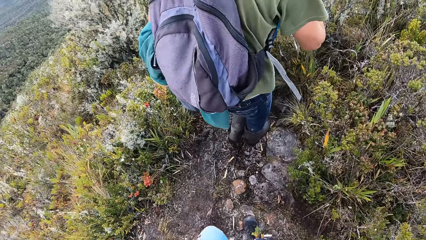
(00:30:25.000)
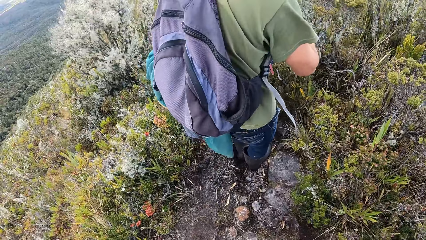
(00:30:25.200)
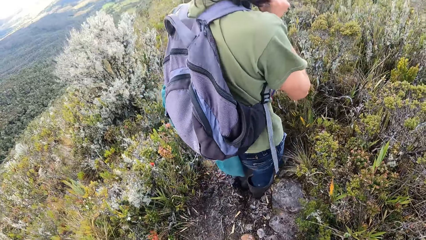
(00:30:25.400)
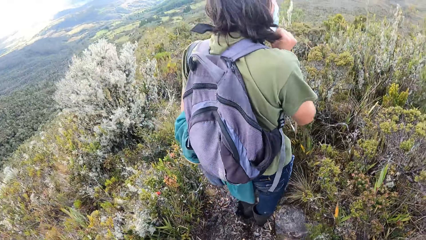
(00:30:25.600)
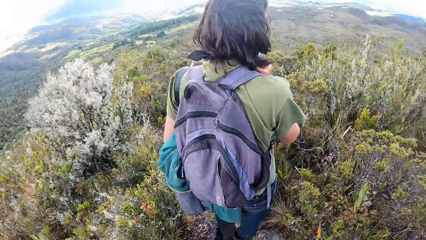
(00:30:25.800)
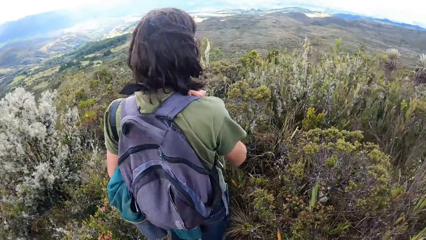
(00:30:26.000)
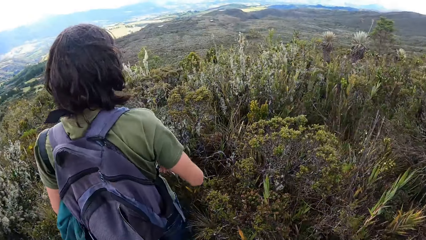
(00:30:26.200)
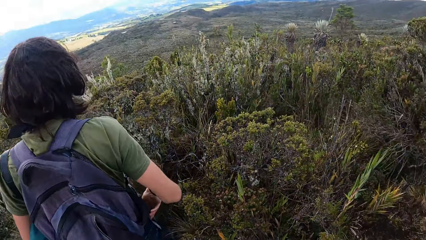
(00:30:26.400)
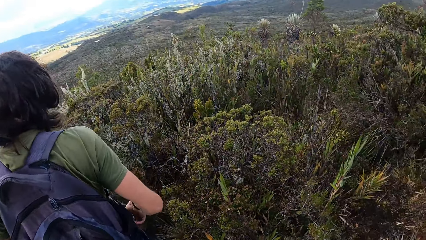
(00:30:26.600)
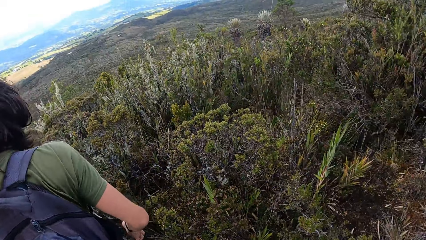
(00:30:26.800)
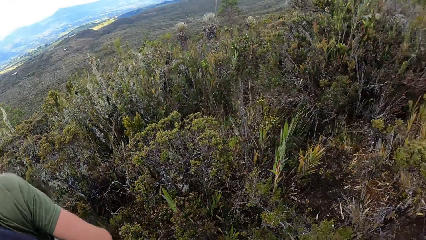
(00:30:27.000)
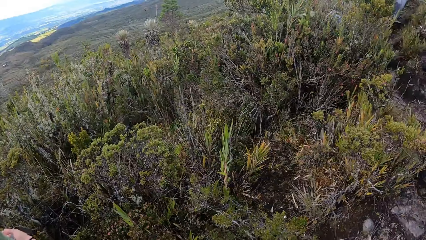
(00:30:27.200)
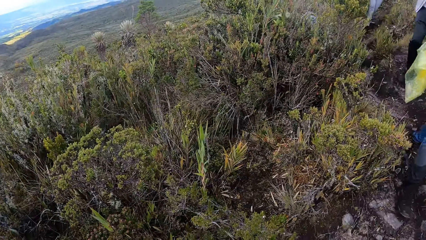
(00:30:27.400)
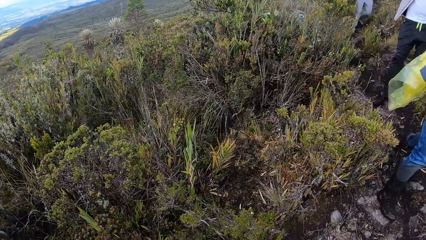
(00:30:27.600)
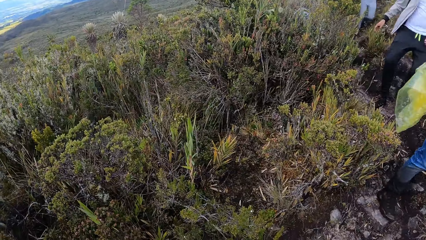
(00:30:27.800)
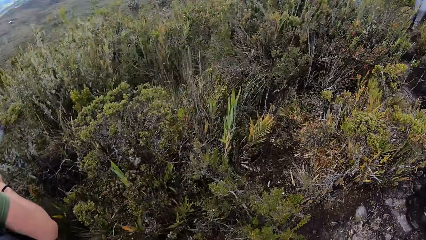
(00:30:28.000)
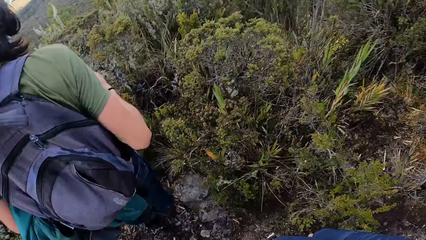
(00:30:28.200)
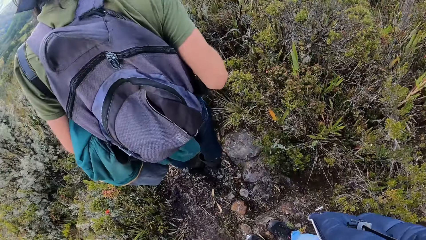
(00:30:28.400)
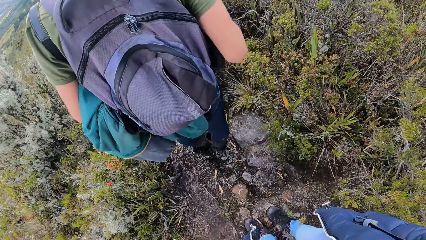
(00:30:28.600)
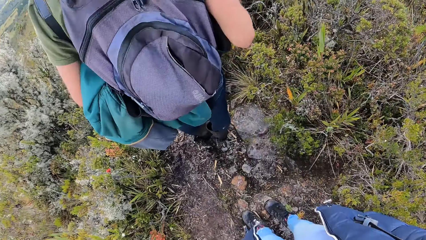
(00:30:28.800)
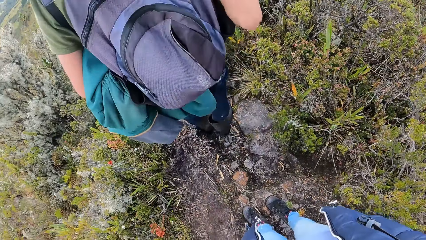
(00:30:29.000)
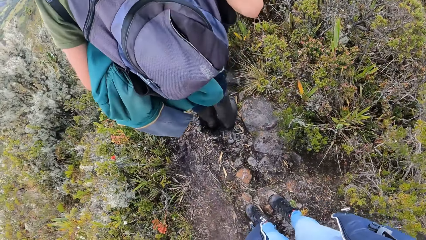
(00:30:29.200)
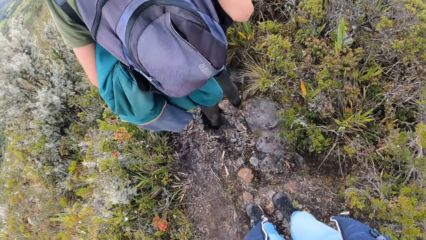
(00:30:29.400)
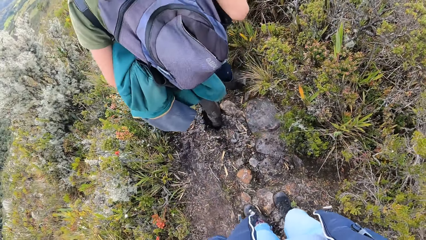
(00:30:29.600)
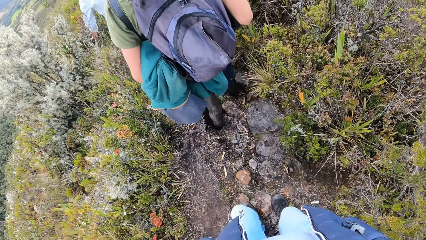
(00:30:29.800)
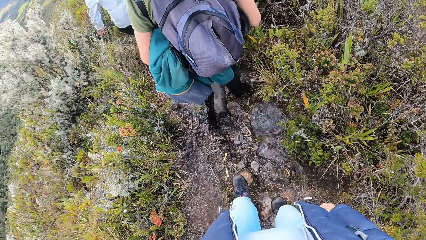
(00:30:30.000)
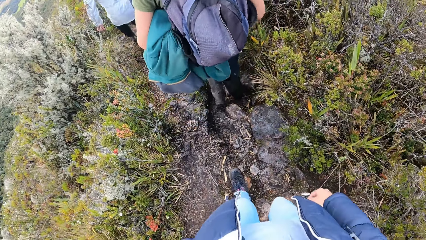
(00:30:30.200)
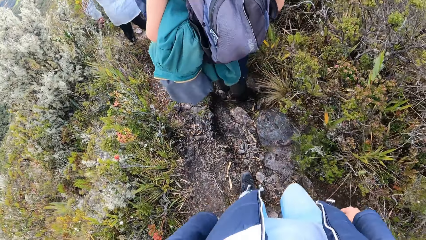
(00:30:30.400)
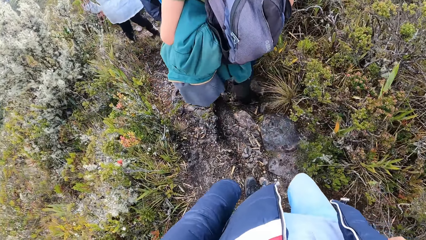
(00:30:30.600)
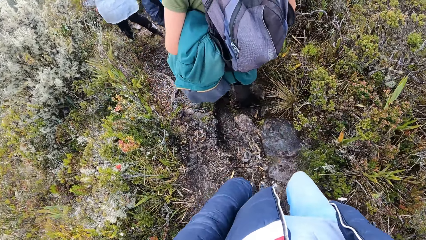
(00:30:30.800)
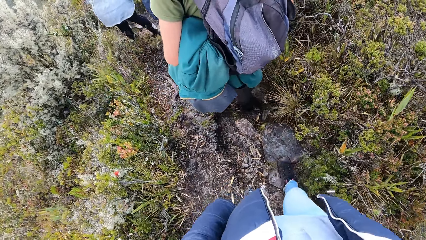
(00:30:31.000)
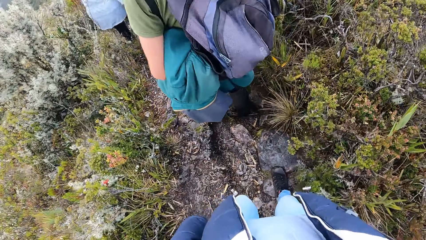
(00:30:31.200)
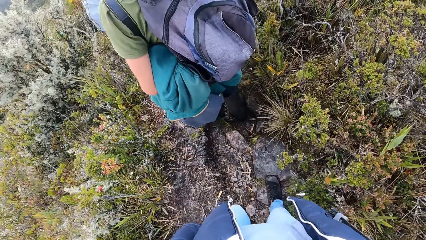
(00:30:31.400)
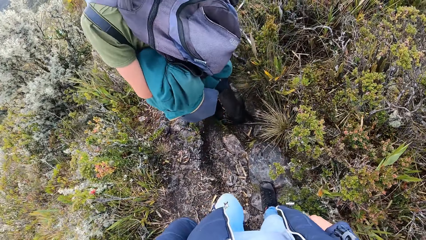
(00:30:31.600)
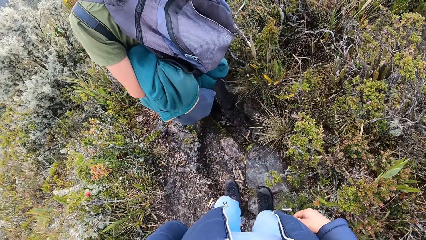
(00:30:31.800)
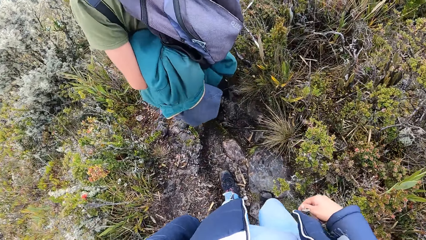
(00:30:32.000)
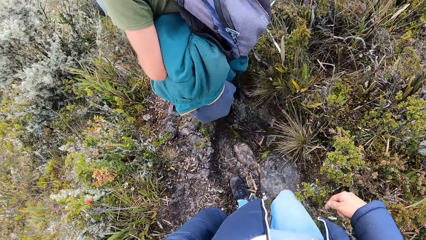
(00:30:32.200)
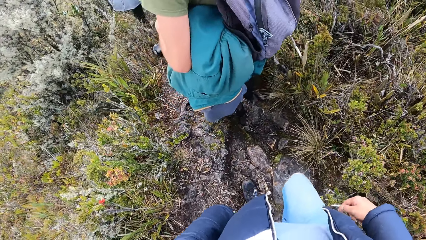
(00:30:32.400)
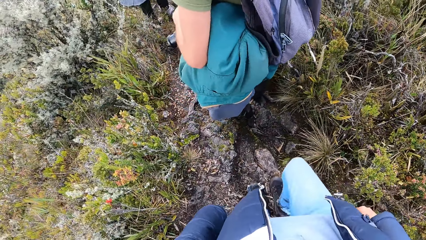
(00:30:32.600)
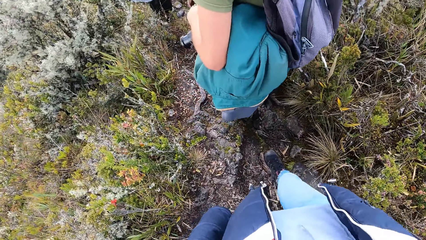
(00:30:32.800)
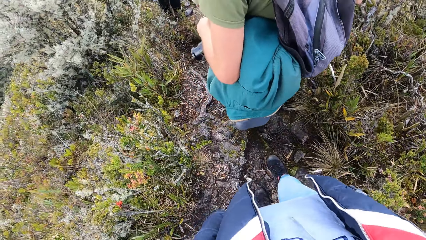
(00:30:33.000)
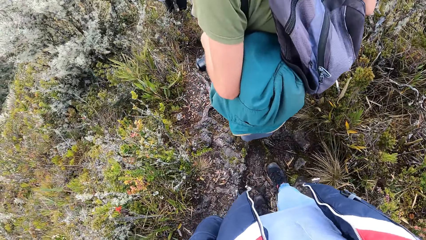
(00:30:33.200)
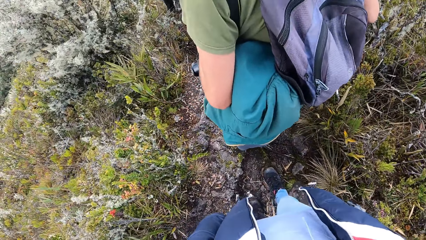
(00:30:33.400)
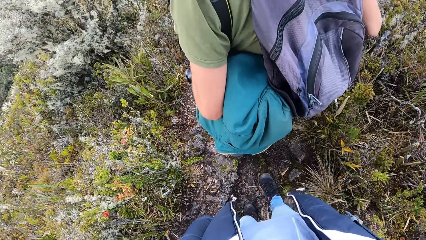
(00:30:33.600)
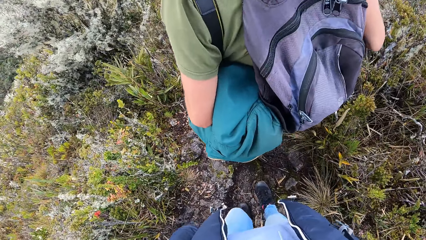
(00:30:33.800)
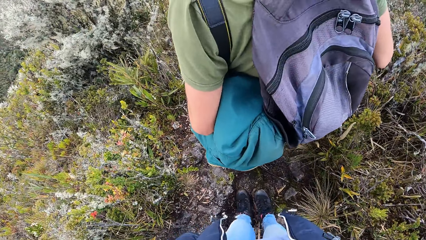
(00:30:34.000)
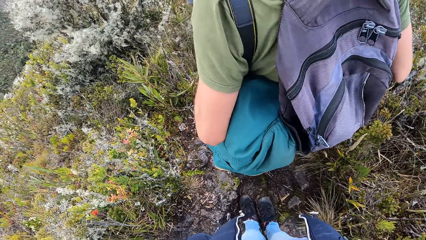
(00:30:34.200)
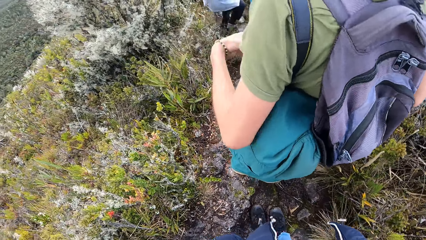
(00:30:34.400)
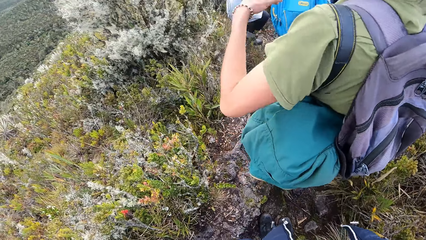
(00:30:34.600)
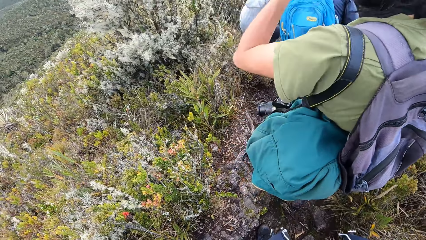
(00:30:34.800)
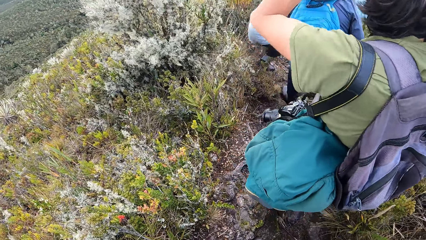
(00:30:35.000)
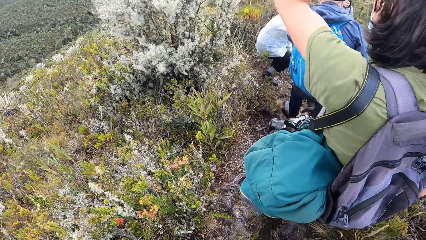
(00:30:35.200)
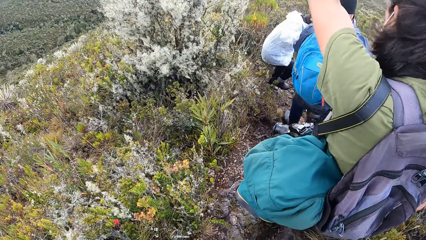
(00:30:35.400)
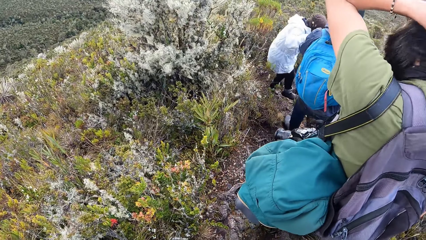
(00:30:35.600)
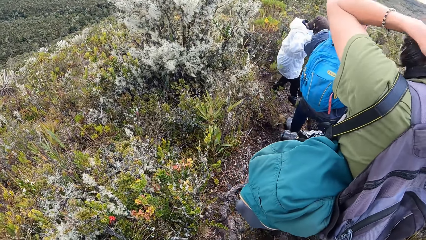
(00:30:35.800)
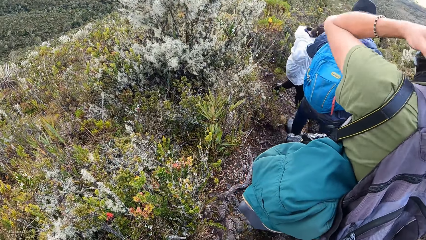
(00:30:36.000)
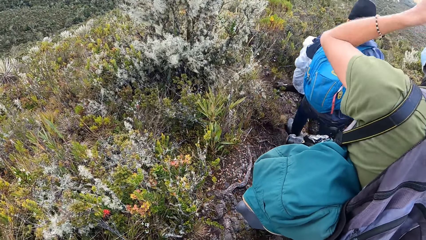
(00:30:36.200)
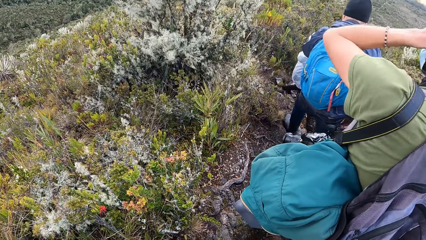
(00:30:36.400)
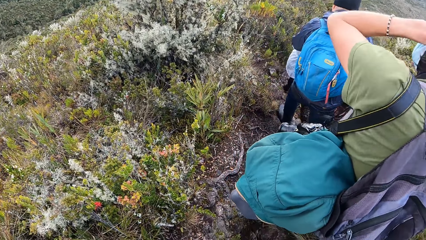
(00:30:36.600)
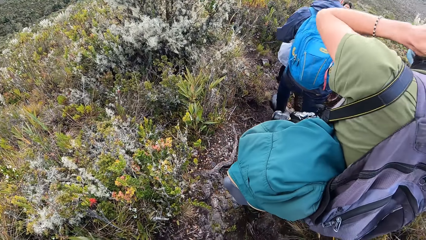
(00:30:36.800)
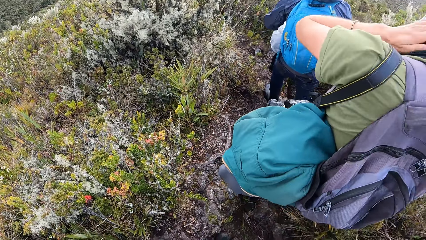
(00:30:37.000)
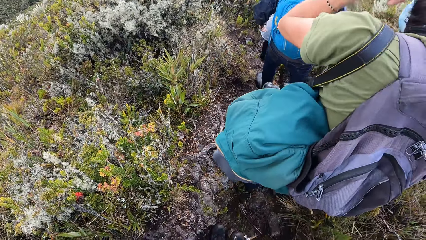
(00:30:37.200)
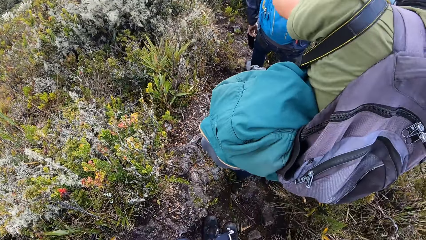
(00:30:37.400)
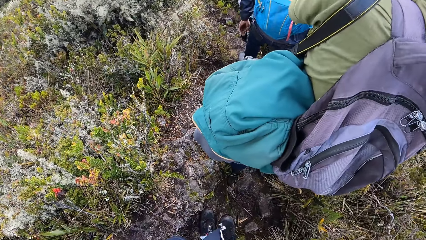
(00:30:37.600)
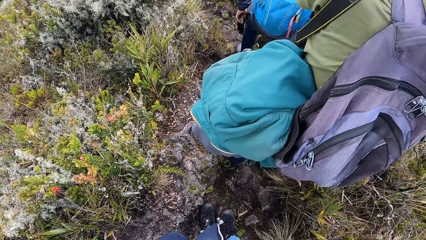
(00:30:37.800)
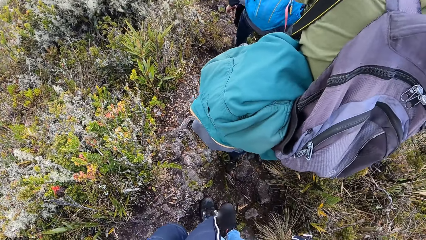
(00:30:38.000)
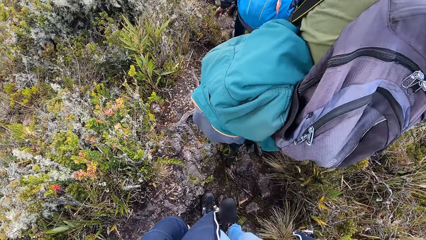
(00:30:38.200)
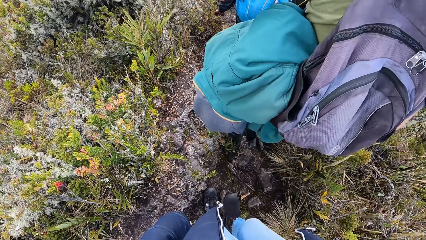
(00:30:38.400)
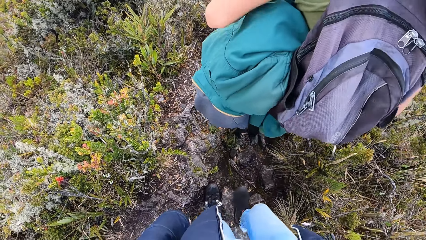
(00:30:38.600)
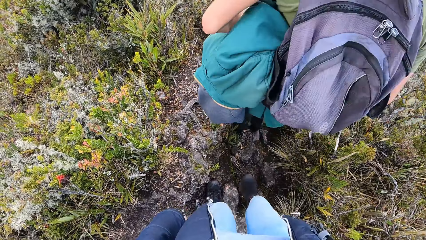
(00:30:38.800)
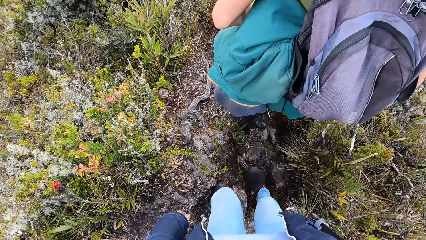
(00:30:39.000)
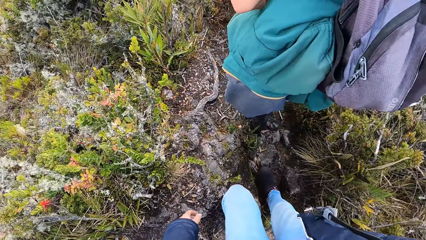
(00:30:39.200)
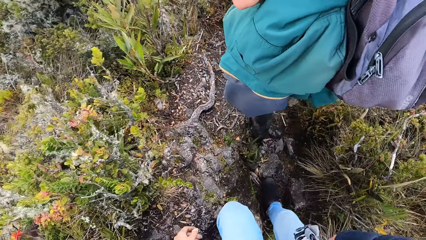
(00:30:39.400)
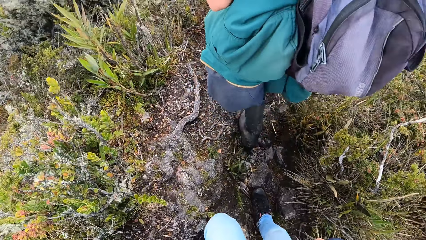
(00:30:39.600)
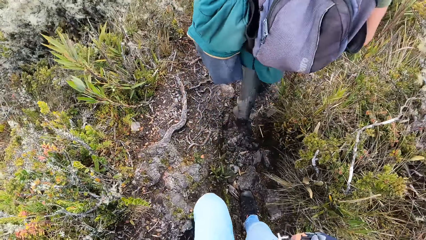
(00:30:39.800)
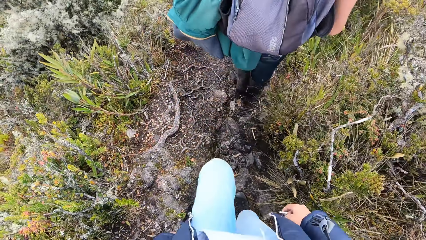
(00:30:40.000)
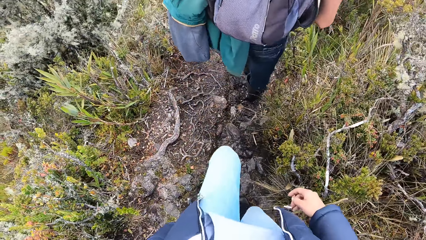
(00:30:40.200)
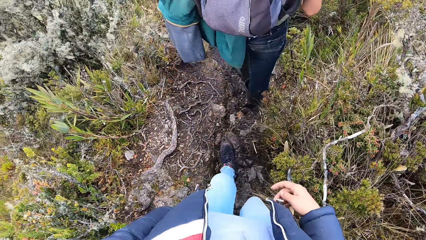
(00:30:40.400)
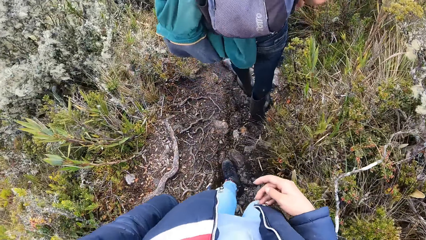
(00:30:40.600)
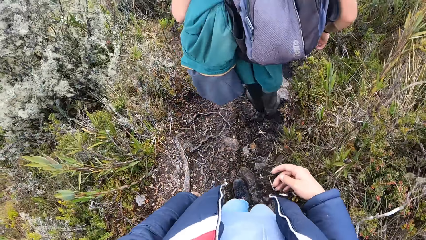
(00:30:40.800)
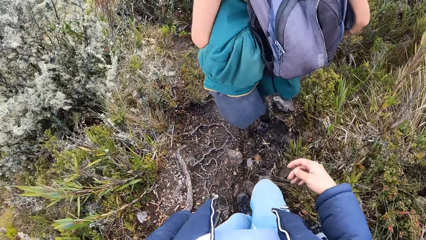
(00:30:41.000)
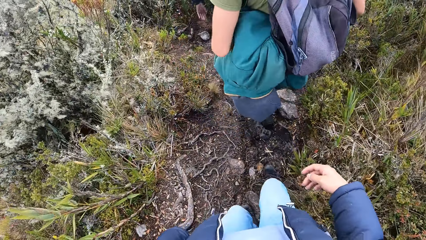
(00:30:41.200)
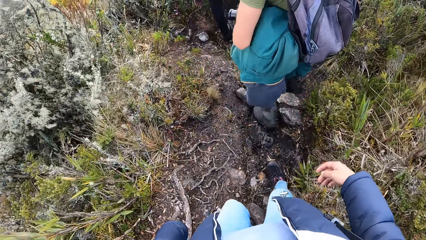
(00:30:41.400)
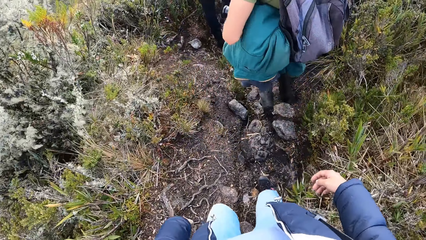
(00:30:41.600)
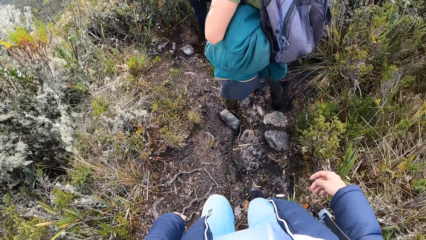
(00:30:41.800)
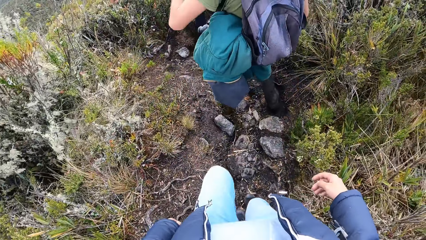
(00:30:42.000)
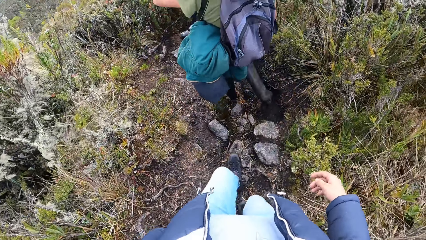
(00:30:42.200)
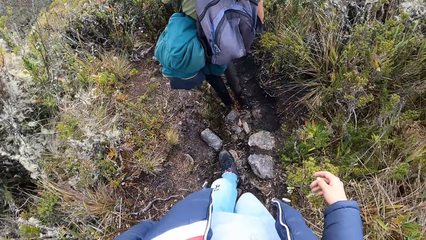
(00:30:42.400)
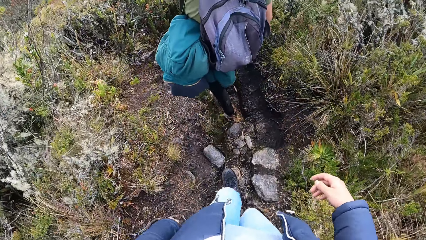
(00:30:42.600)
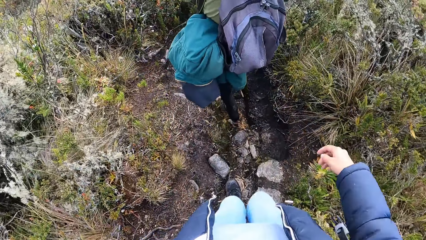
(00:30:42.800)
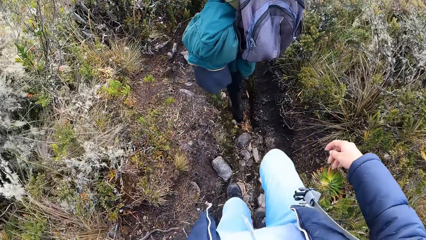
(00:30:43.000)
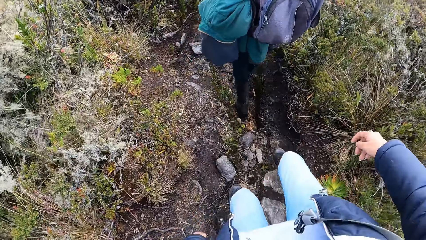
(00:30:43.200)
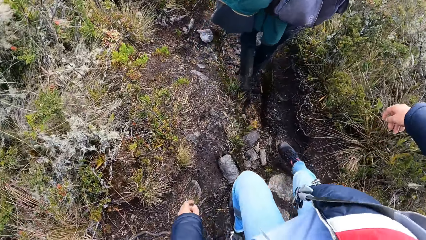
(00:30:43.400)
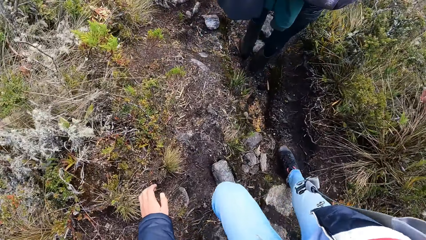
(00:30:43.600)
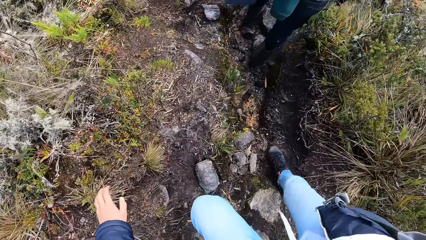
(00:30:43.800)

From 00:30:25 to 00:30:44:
The camera wearer looks around the field. A man stands on the path and walks around the field. The camera wearer walks around the field and stands on the path. The man stands on the path, lifts his hand and pulls his hair behind. The camera wearer walks around the field. The man walks around the field. The camera wearer walks around the field.
